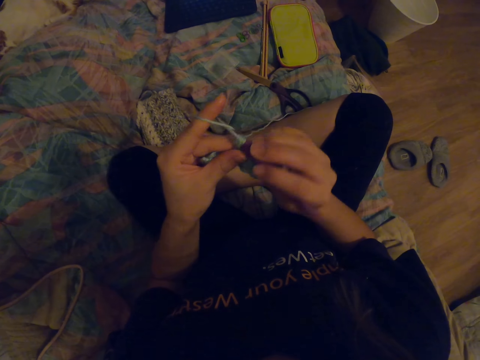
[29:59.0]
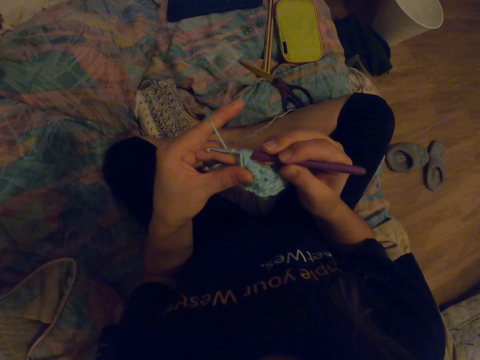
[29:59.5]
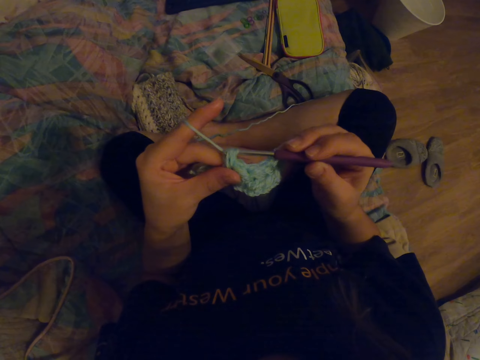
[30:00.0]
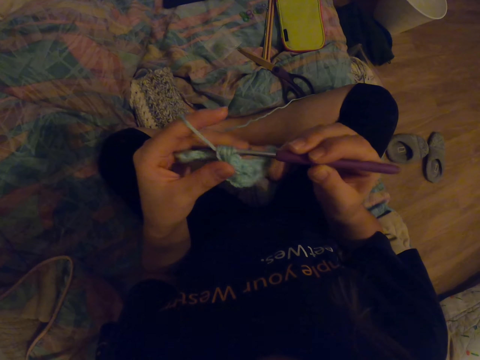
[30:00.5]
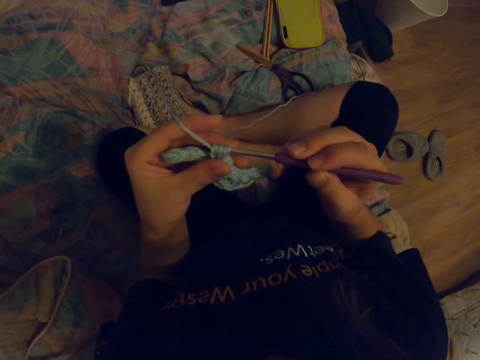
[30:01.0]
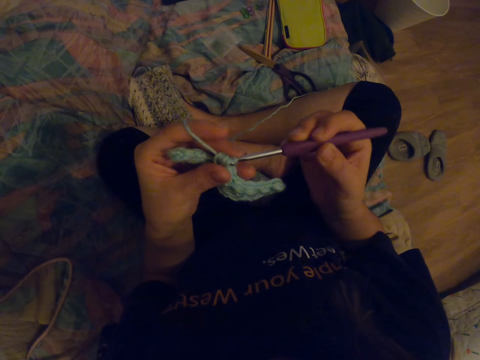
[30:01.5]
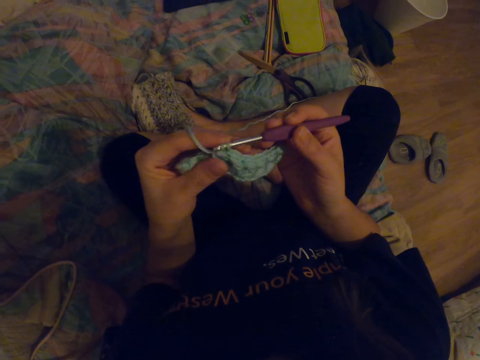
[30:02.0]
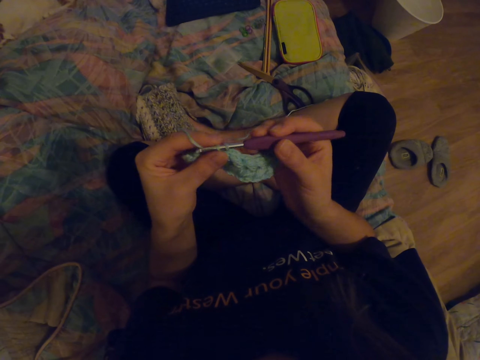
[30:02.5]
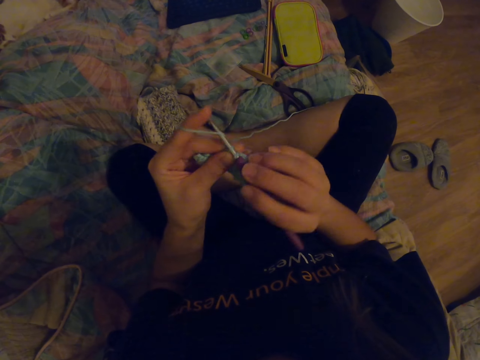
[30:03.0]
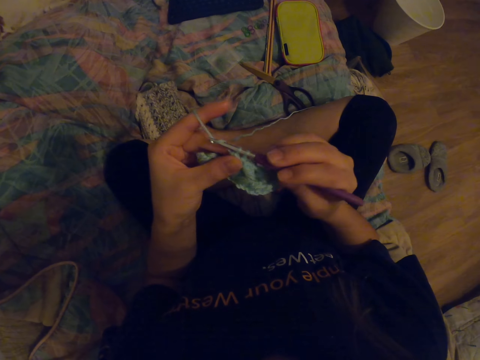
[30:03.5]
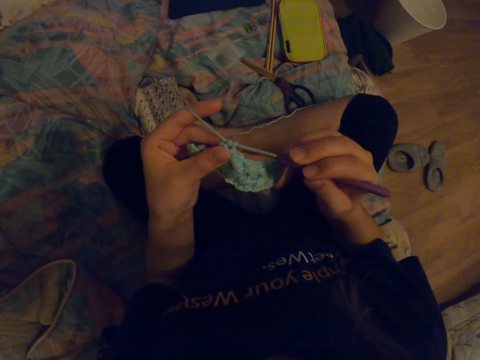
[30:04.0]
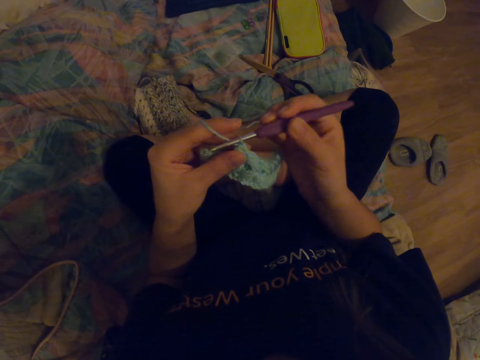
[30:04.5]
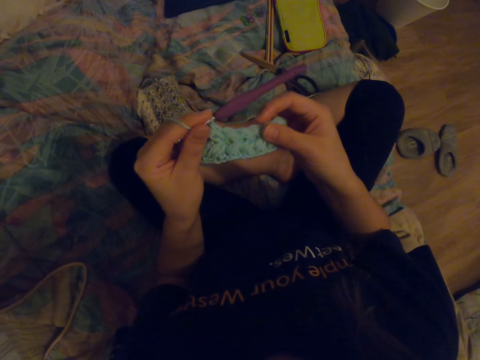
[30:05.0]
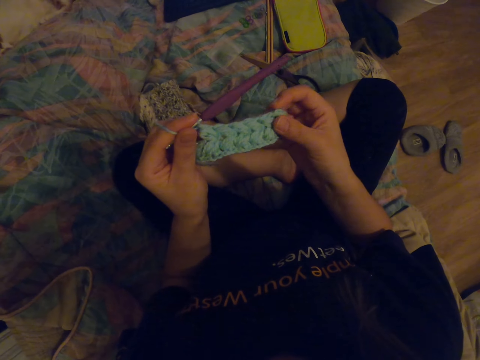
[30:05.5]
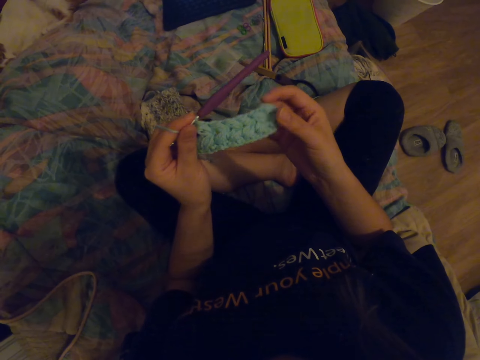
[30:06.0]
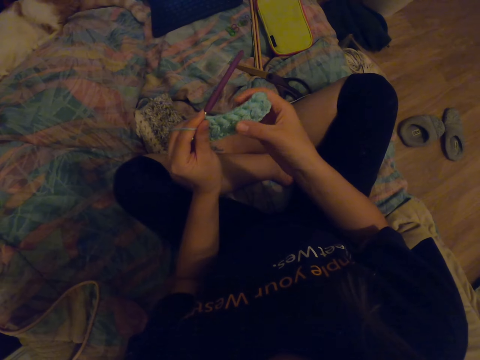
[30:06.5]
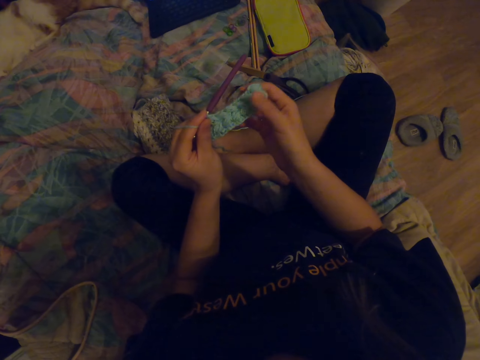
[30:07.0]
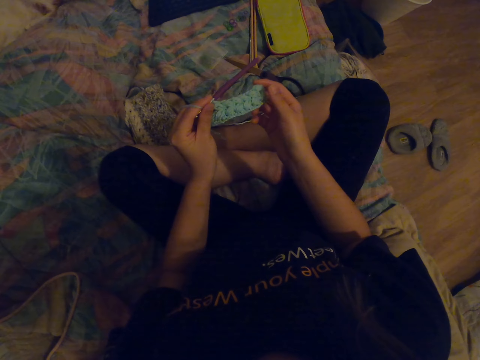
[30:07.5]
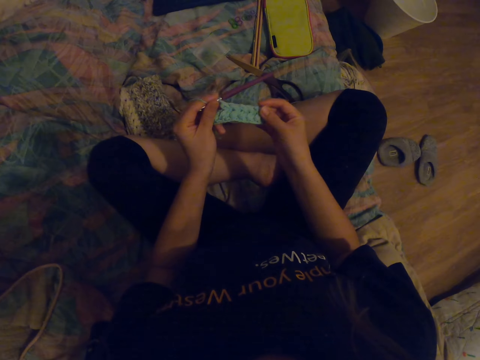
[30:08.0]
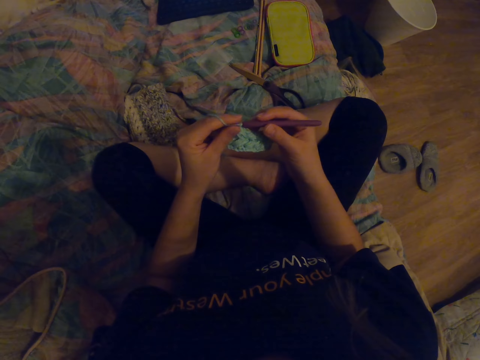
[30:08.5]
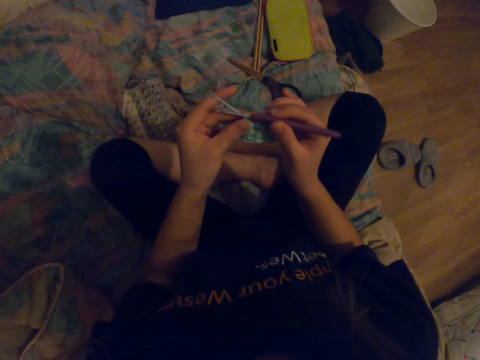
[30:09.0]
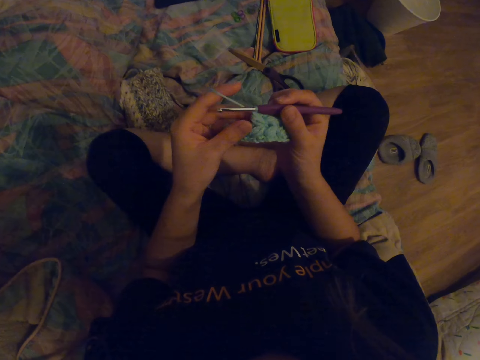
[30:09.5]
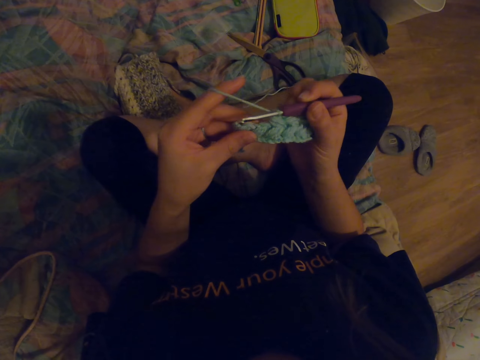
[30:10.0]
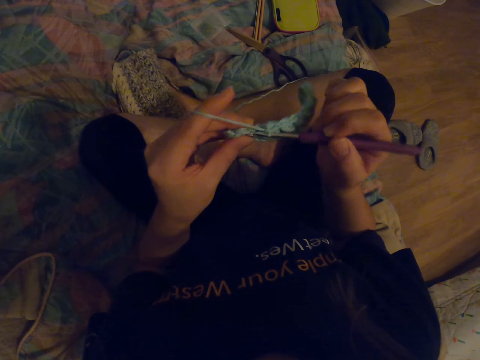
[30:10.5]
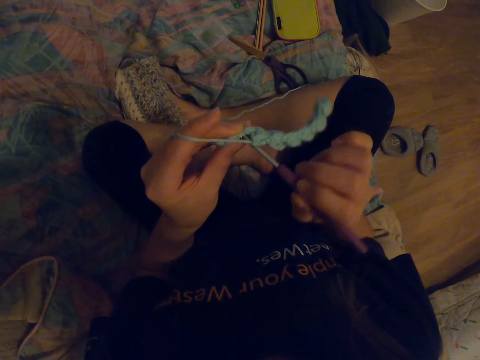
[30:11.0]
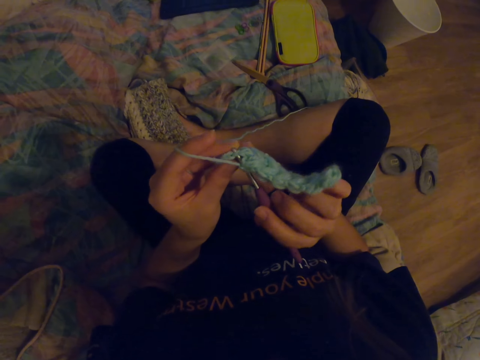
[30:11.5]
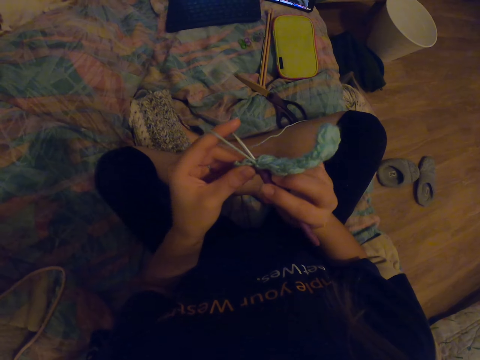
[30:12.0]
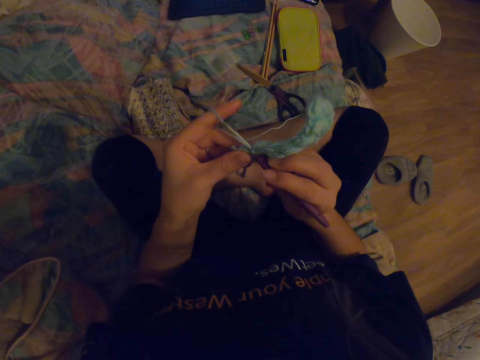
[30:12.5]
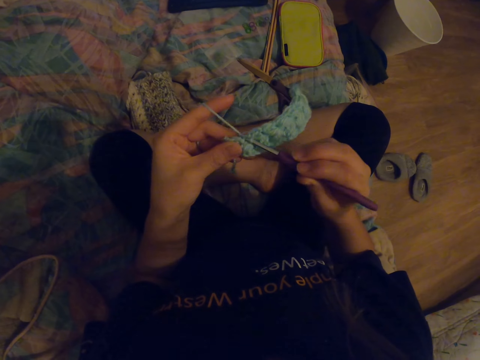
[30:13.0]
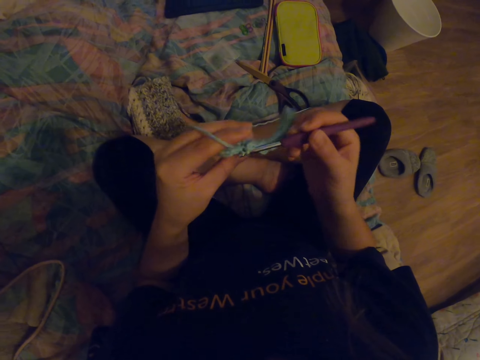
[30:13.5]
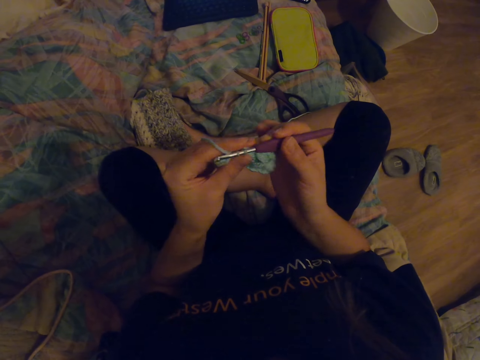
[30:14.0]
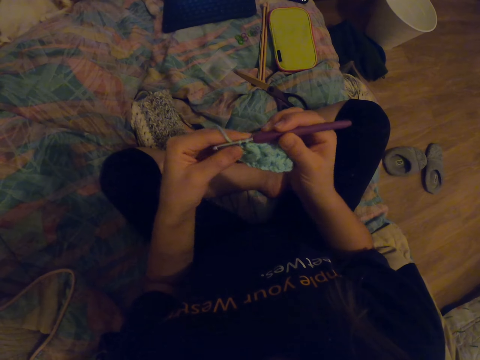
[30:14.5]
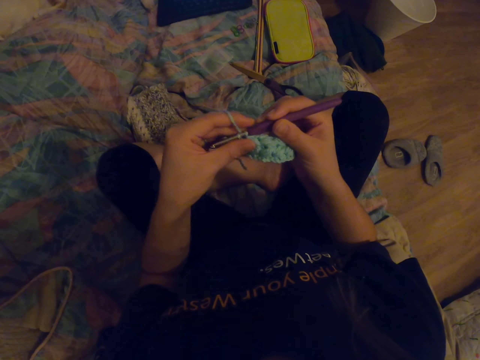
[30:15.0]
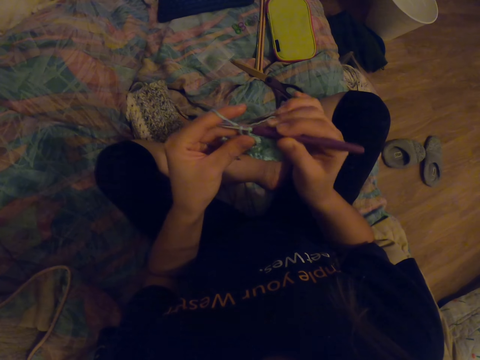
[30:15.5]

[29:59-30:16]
The camera wearer knits the fabric with a crochet hook. They look at the fabric. They knit the fabric with the crochet hook. They sew a yarn with the crochet.

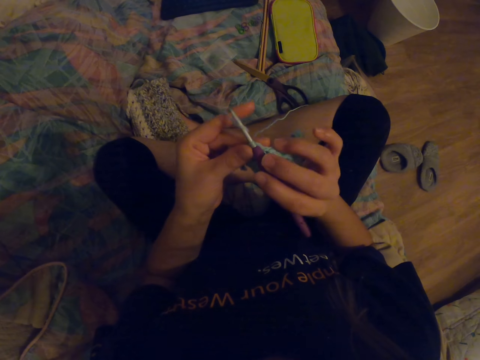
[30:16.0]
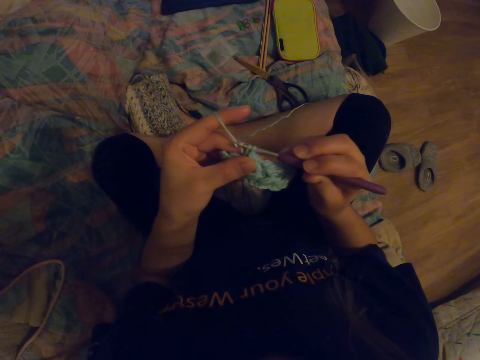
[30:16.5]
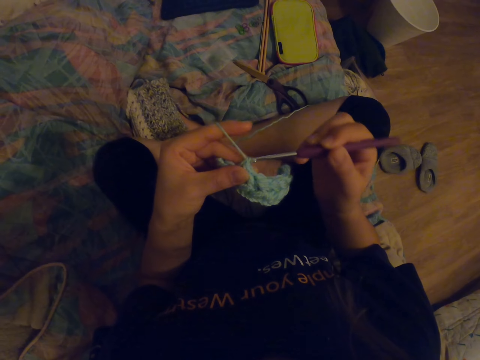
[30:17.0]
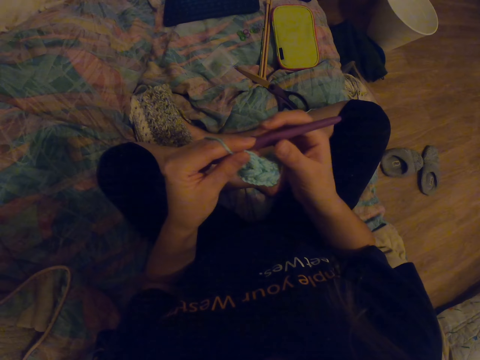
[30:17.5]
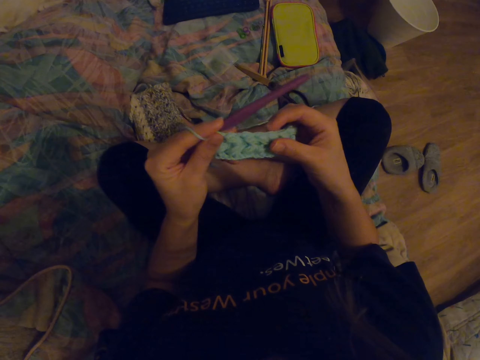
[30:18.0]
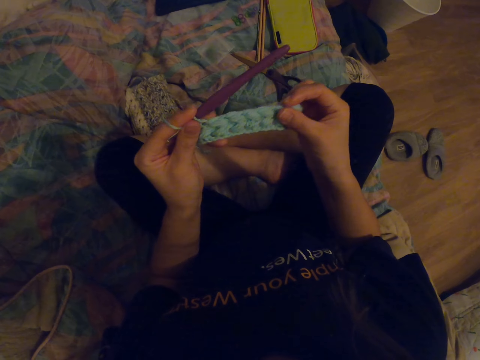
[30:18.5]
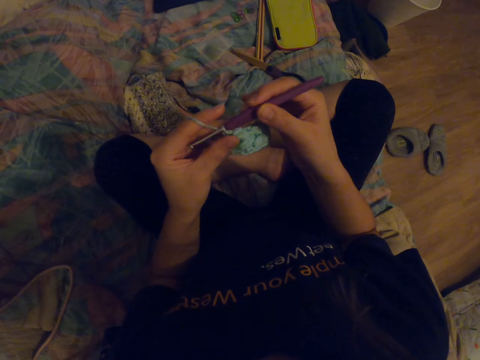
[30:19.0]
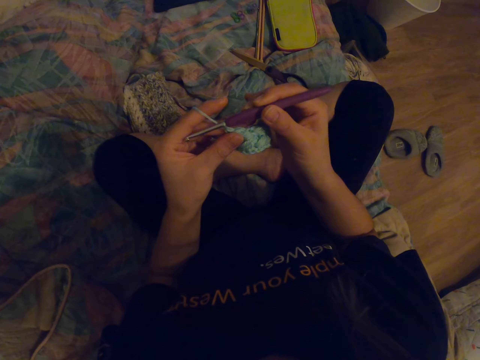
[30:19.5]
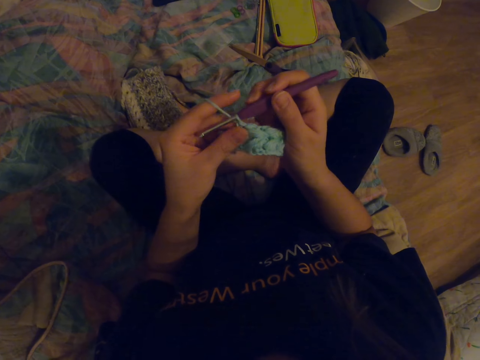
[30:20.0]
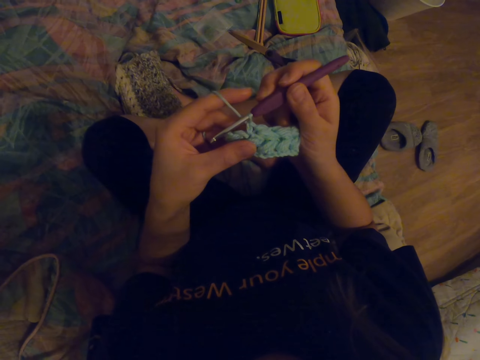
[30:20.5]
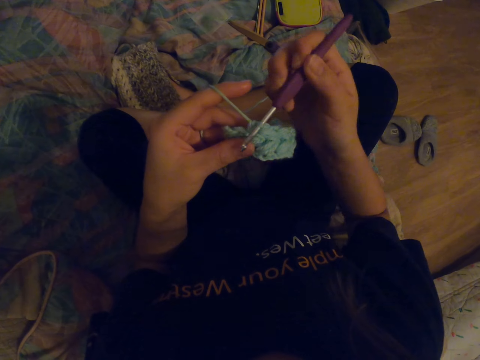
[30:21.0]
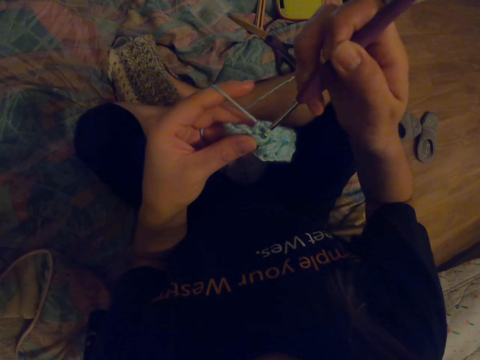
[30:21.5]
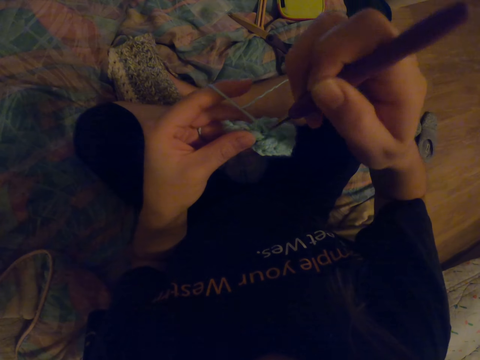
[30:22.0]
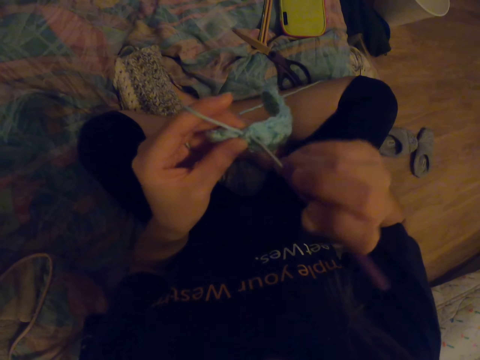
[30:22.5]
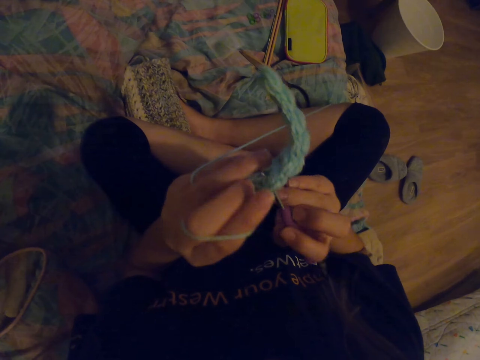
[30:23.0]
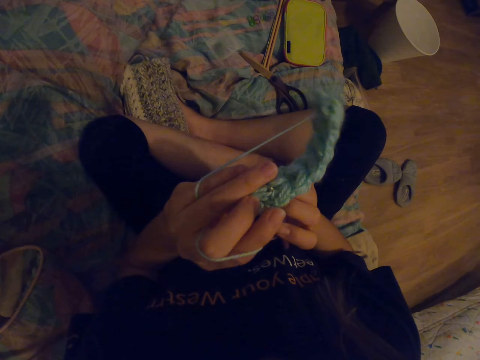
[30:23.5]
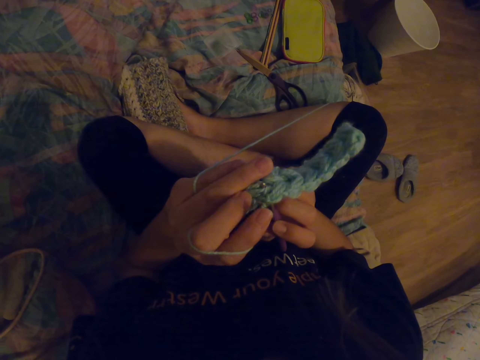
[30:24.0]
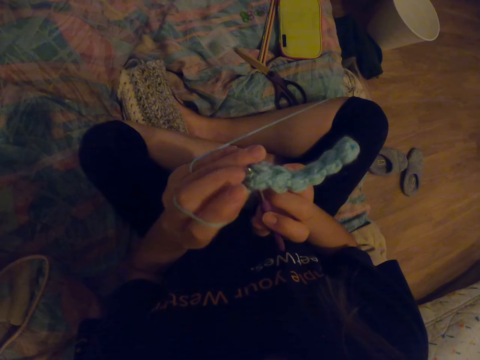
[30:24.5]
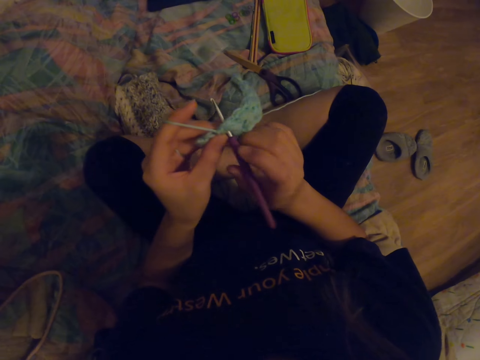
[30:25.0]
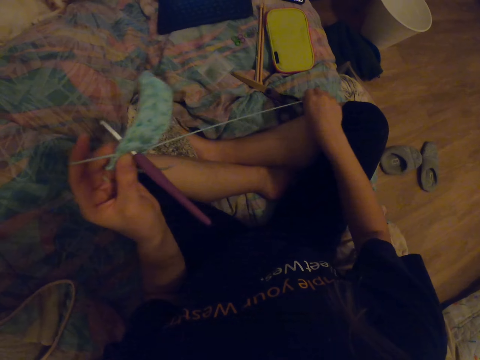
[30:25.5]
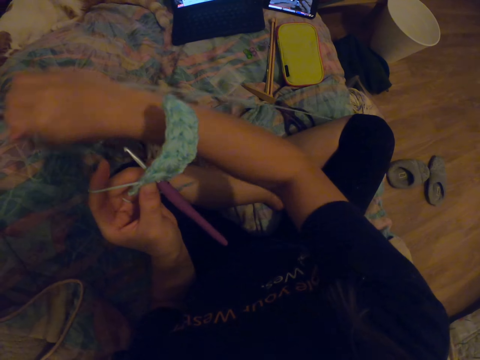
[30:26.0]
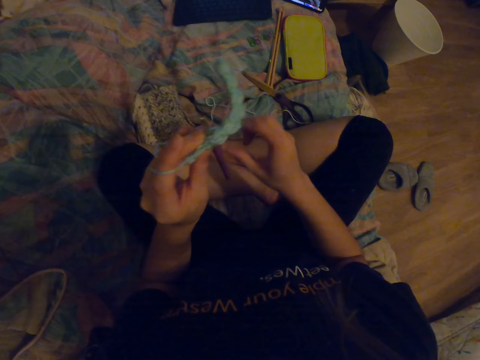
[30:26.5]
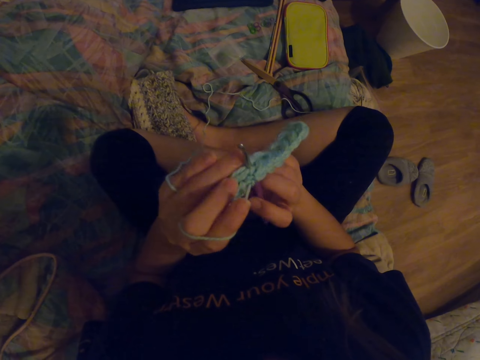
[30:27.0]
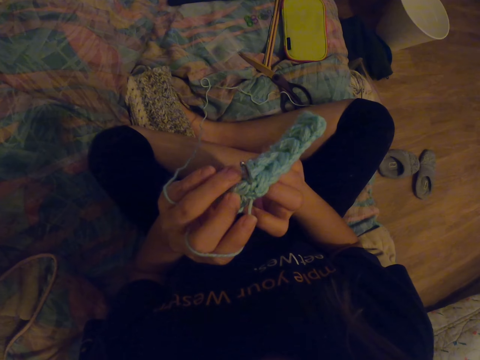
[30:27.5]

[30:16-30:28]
The camera wearer looks at the fabric. They knit the fabric with a crochet hook. They pull the yarn. They straighten the yarn.
